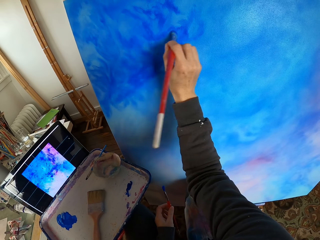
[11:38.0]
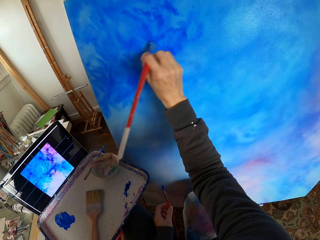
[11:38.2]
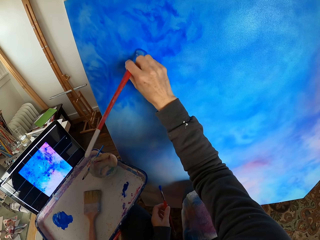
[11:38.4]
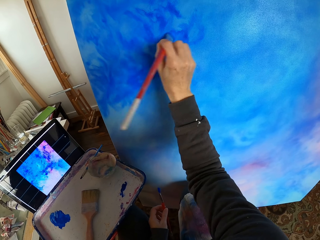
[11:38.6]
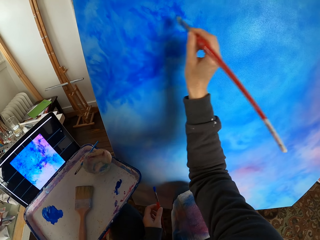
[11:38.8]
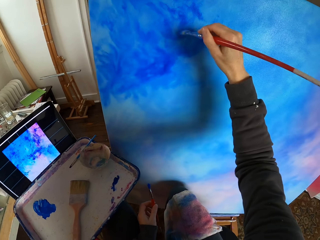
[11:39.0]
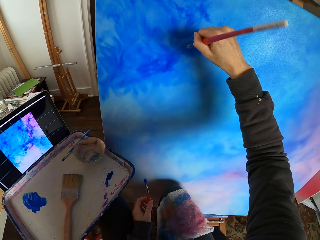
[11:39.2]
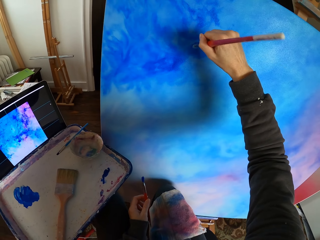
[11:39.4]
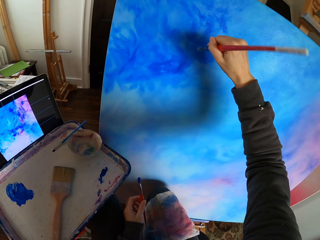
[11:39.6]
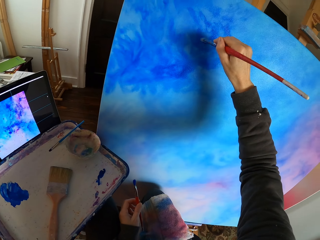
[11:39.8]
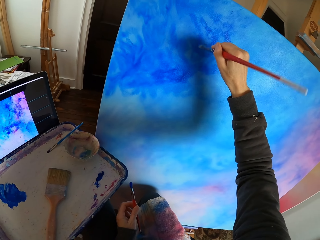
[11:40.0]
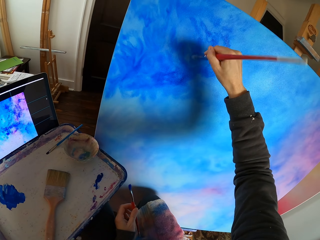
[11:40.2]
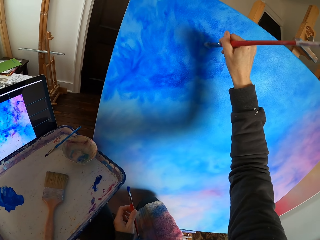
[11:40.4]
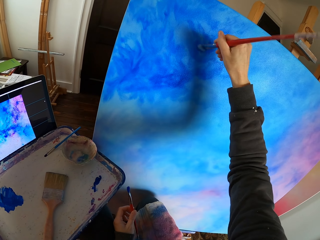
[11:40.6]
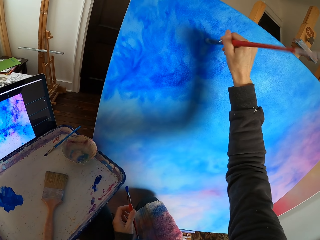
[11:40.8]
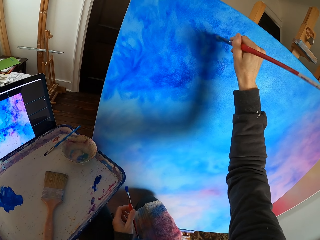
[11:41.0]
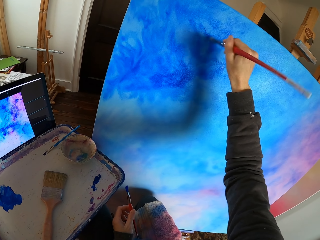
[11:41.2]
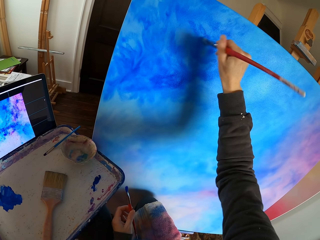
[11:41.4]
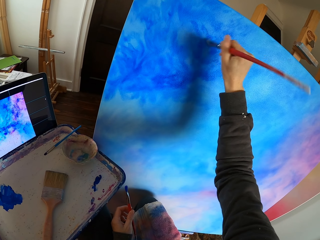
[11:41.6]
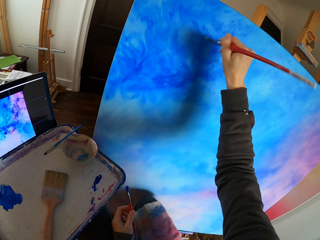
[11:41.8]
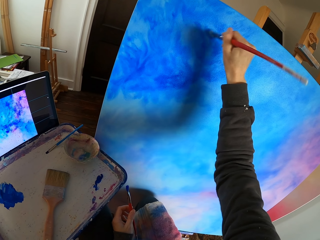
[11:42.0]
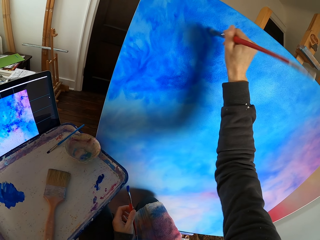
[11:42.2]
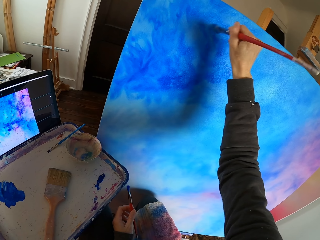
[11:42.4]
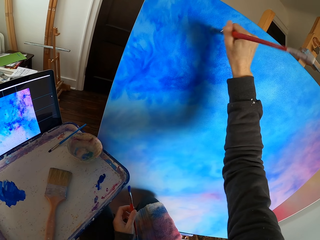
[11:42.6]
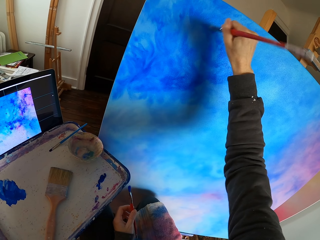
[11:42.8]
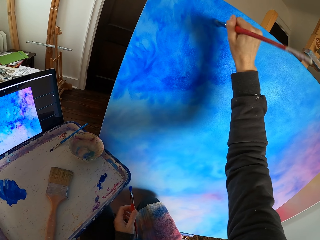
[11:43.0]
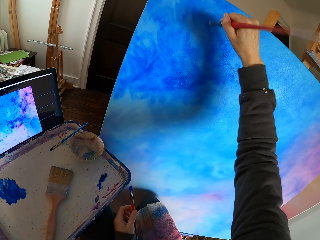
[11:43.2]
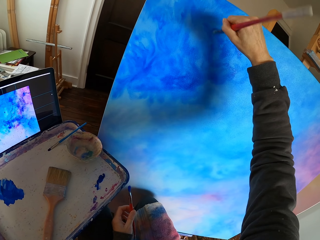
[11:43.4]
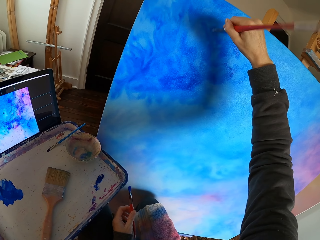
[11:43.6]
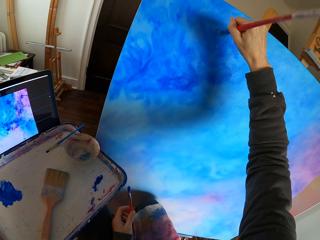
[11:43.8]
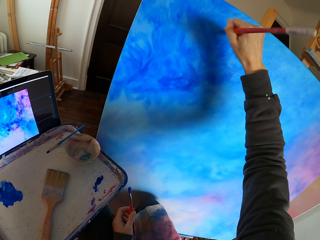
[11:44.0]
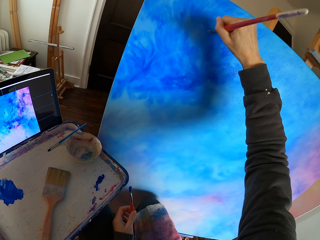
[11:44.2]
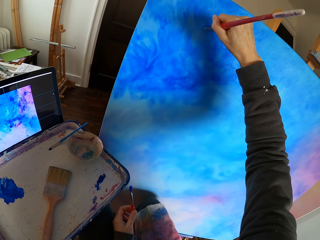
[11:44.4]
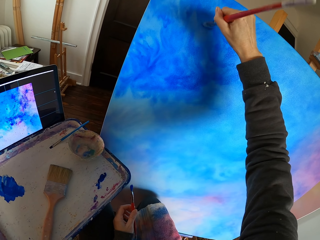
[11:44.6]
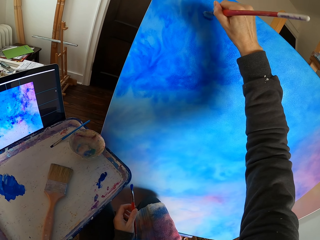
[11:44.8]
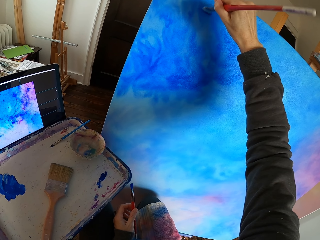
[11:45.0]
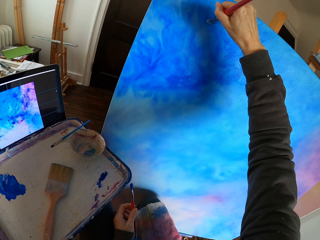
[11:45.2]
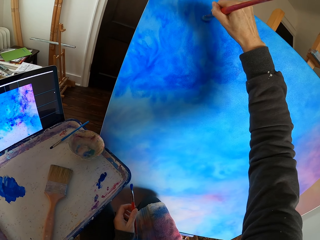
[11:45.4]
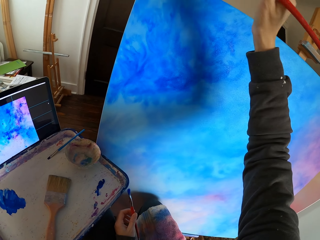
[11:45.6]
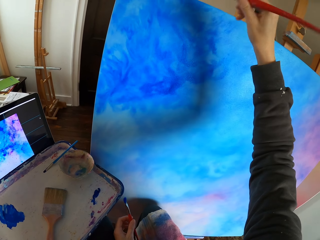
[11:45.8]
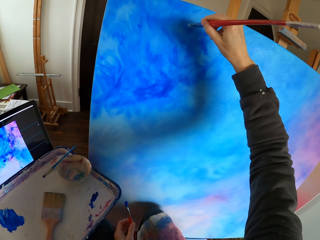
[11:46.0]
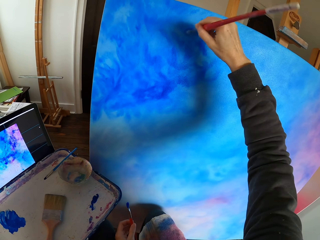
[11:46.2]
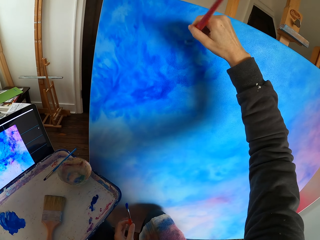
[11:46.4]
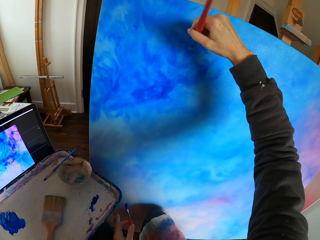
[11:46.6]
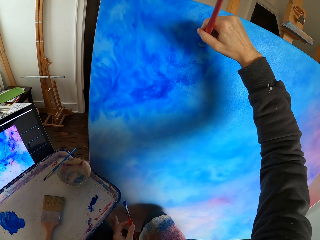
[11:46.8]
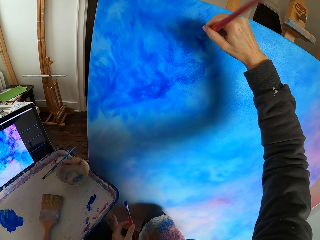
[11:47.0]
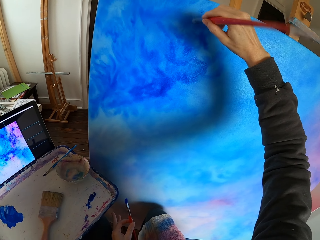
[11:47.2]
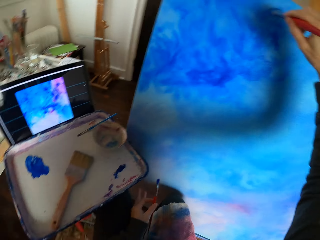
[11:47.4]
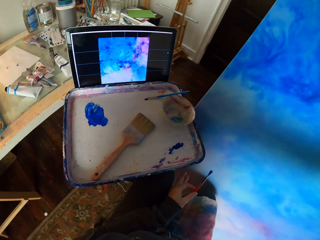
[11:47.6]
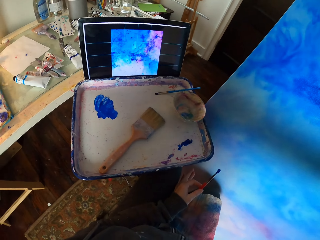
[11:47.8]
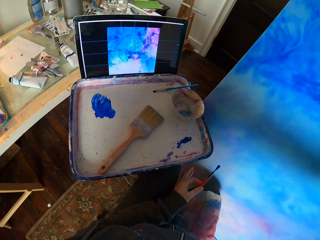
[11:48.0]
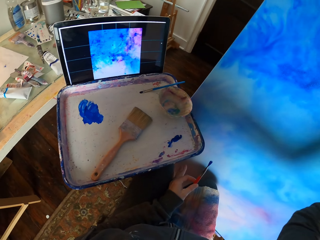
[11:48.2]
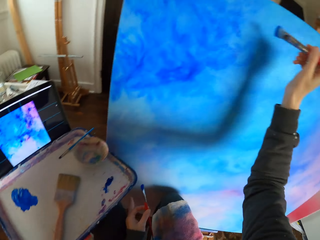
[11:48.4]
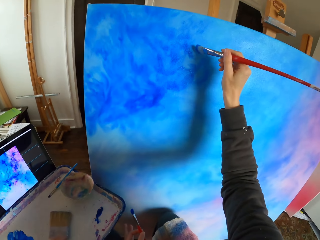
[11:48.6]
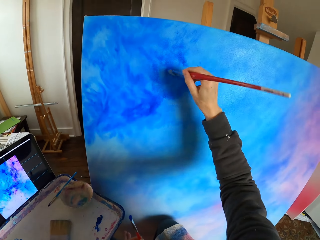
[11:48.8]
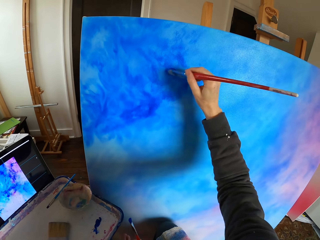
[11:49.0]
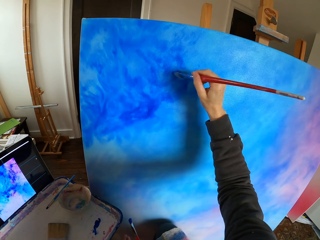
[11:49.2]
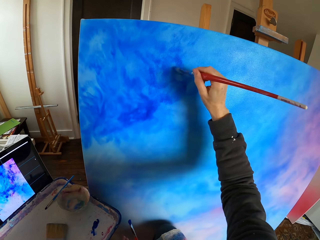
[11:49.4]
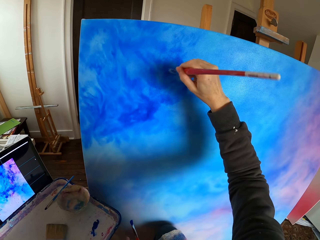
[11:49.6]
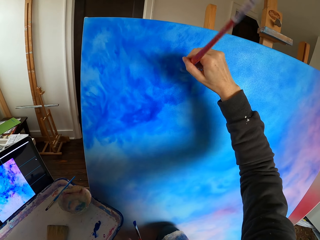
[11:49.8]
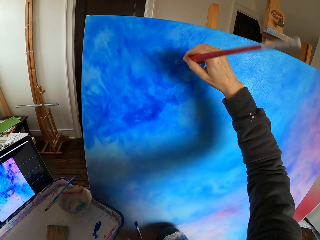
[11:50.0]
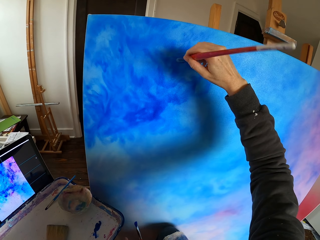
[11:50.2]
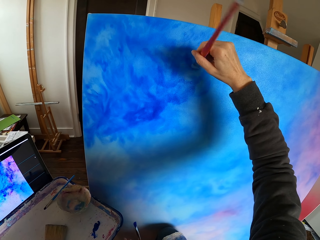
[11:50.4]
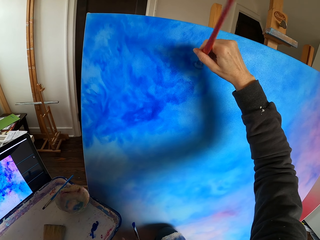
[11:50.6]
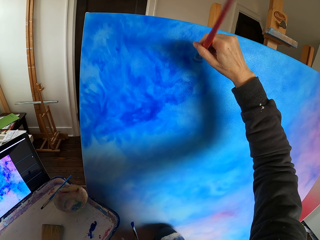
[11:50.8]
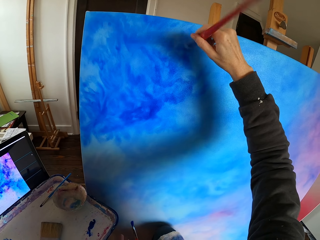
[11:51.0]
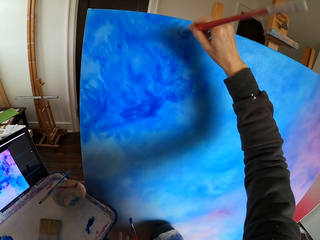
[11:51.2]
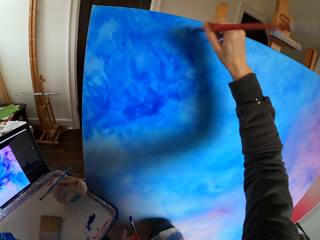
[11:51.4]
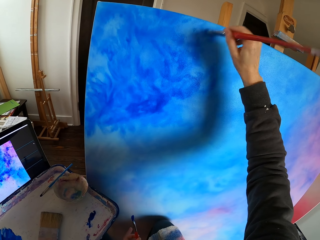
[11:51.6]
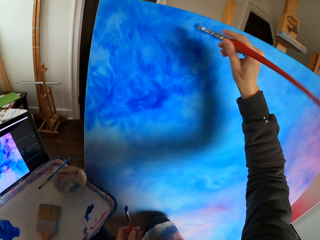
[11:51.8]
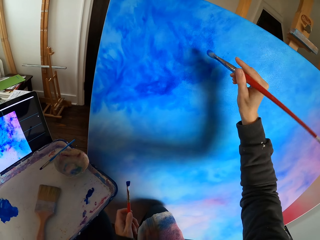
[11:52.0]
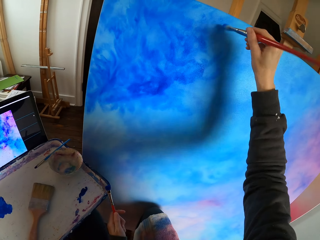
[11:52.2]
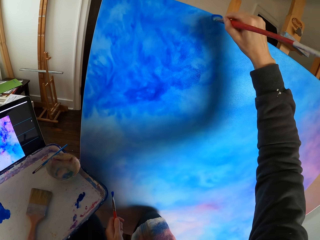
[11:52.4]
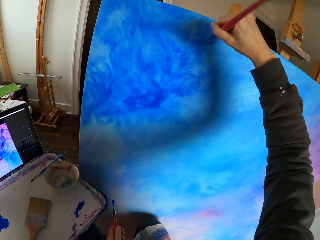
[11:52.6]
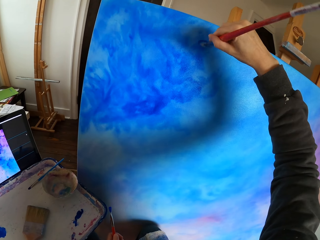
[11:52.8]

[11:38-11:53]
The camera wearer looks at the screen. They dry brush the art with the brush.

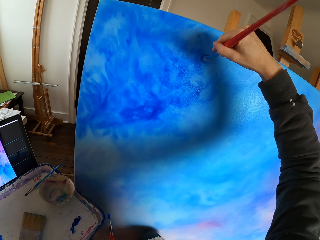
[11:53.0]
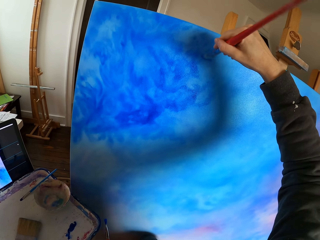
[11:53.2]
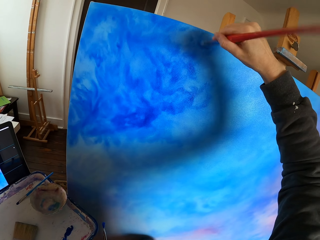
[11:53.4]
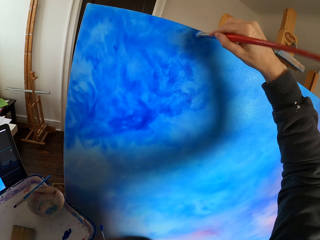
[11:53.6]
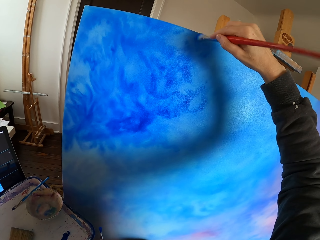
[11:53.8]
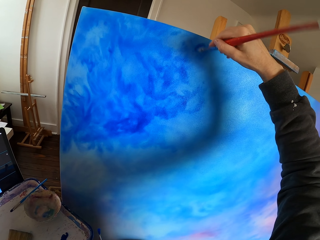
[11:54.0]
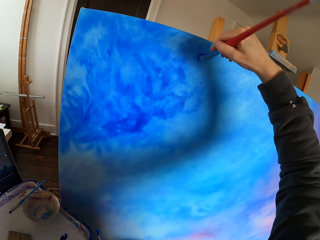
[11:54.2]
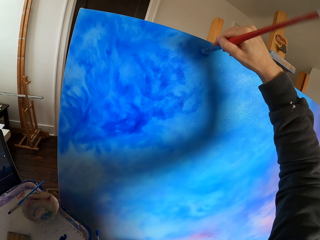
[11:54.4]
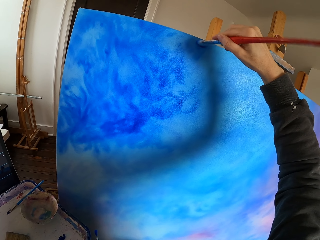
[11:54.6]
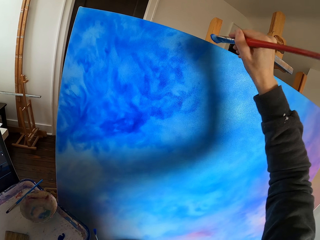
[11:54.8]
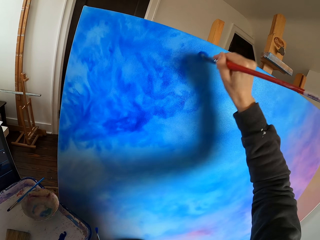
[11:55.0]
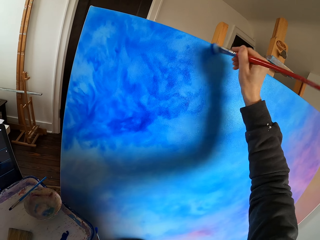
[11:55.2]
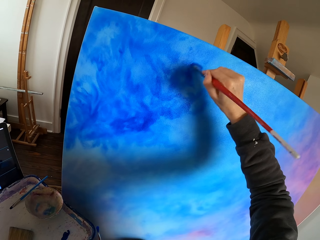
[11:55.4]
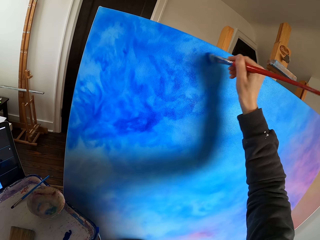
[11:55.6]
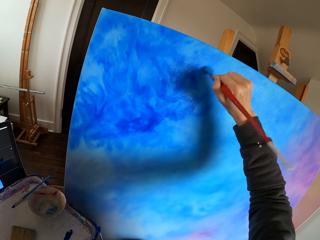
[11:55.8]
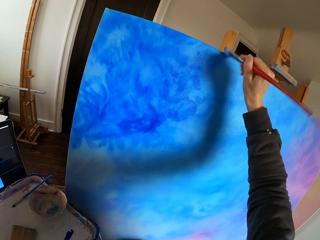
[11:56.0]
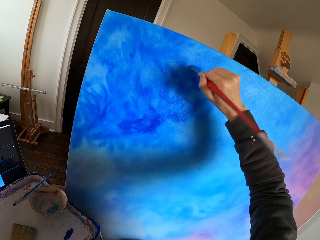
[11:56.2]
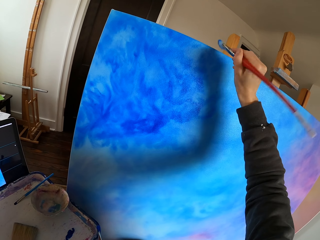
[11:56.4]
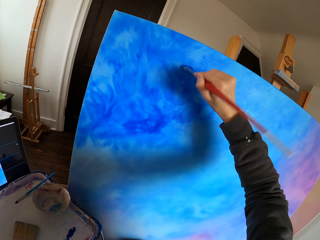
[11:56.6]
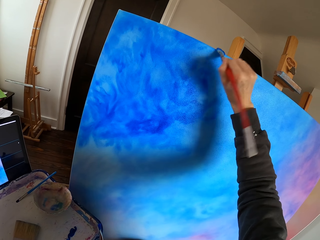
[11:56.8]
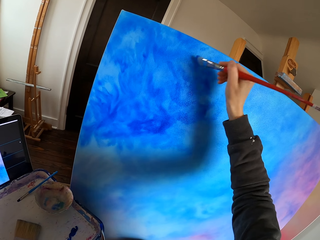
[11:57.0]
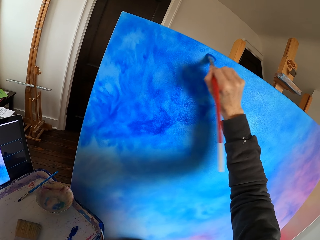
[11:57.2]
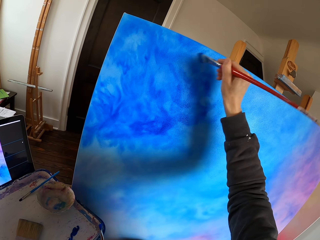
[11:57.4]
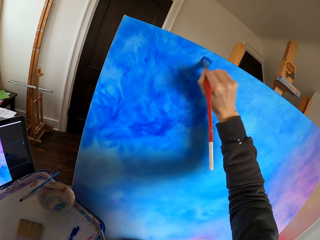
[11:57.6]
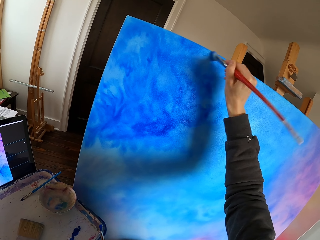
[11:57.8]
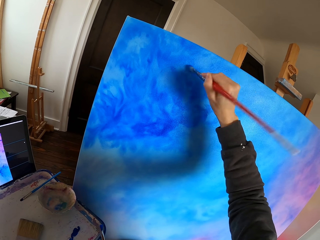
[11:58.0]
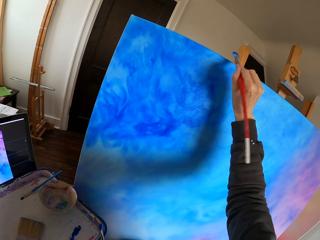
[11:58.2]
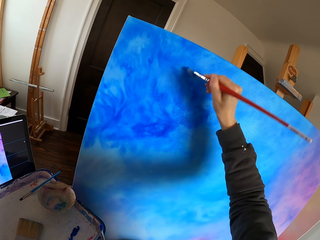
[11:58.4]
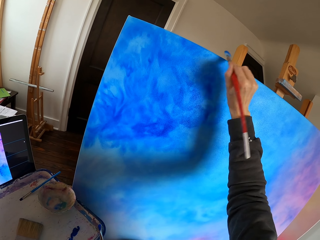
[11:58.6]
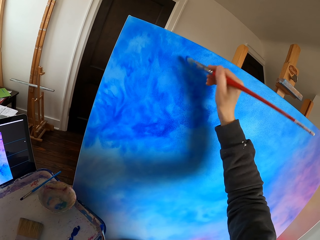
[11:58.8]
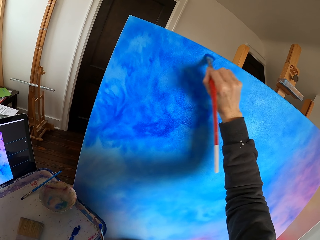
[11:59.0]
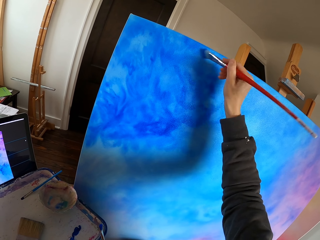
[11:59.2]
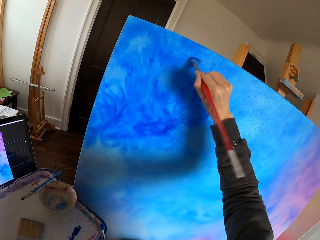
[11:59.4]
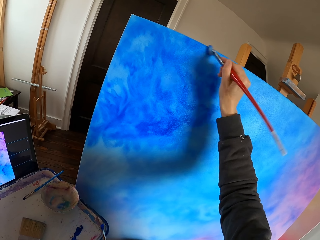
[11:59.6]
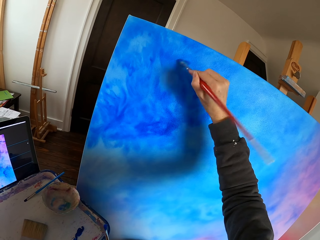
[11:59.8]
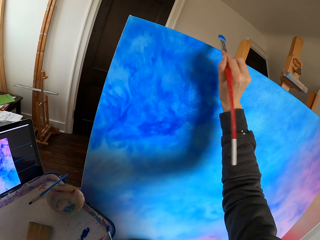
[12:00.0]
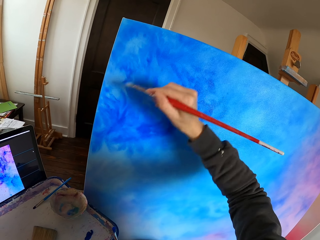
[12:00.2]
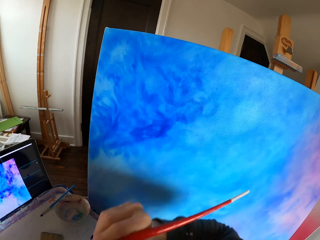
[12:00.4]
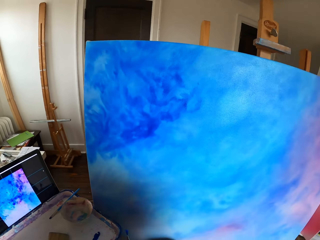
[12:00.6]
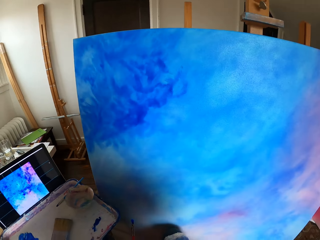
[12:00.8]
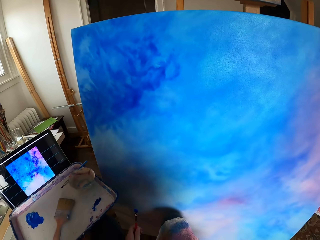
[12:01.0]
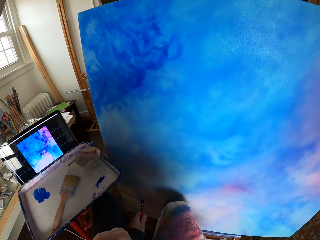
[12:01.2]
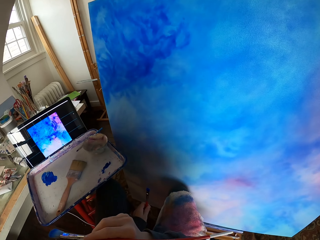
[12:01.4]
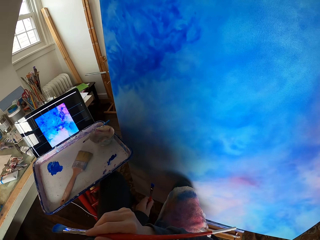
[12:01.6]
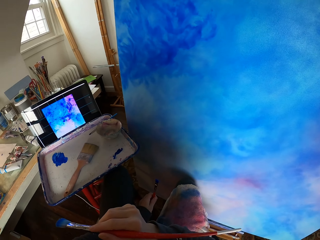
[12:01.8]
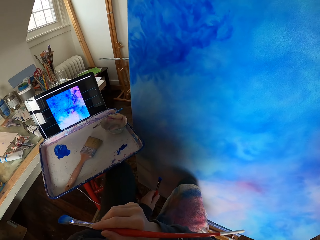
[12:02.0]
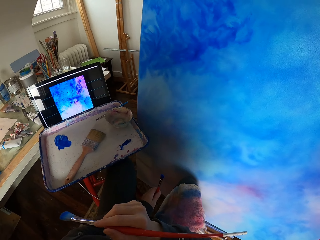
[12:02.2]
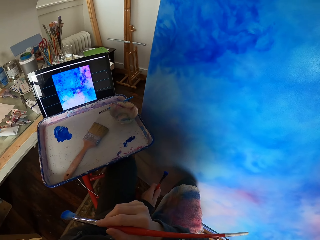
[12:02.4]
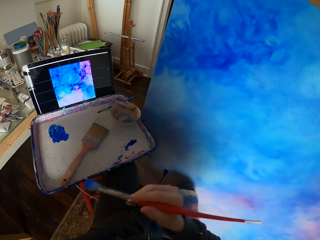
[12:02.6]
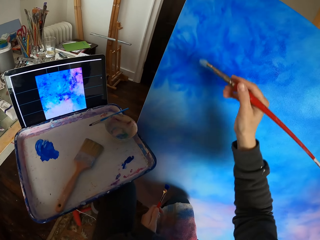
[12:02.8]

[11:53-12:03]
The camera wearer looks at the art.
